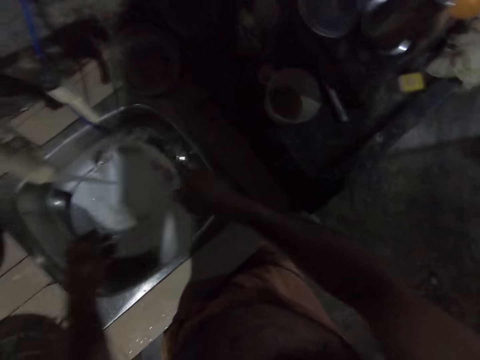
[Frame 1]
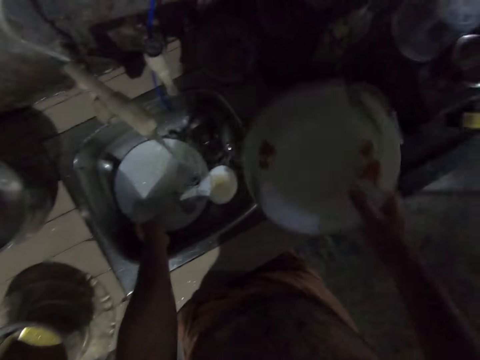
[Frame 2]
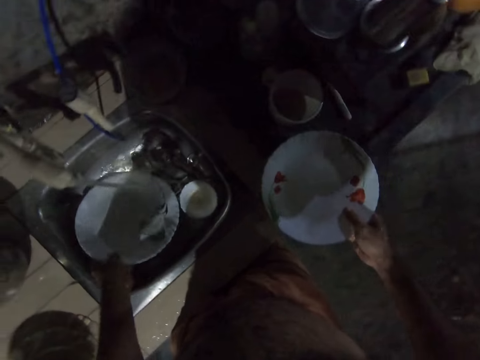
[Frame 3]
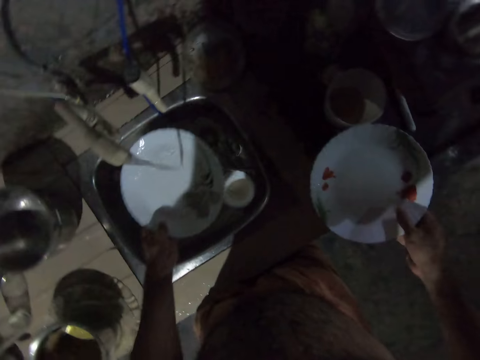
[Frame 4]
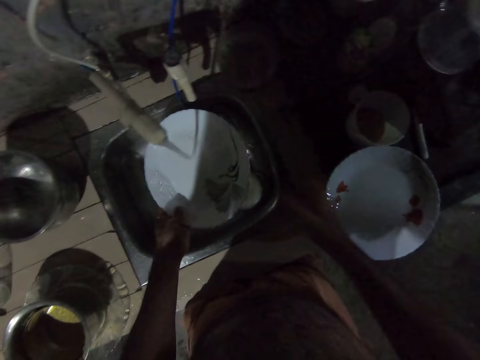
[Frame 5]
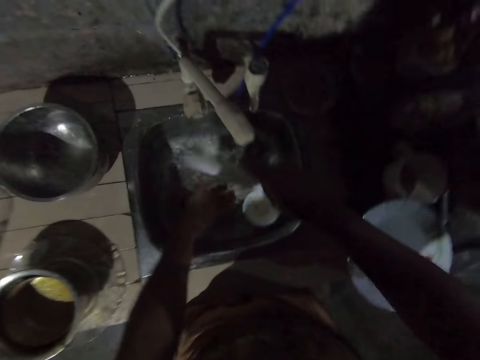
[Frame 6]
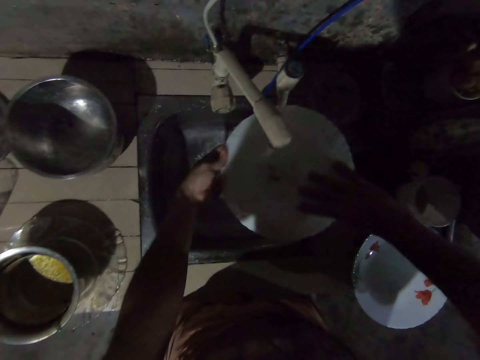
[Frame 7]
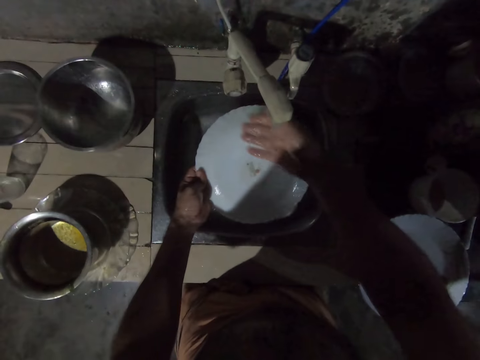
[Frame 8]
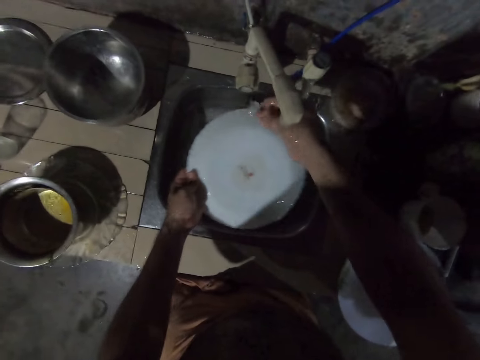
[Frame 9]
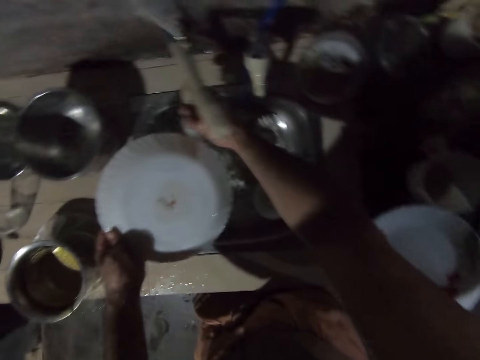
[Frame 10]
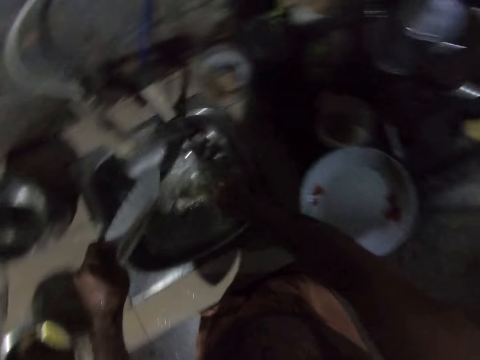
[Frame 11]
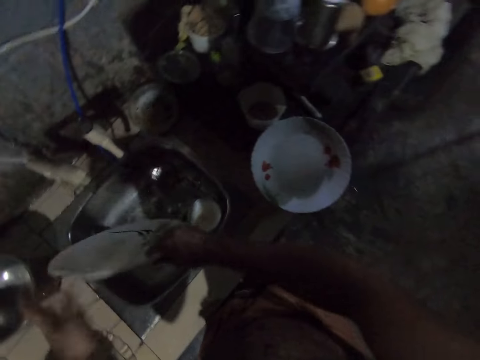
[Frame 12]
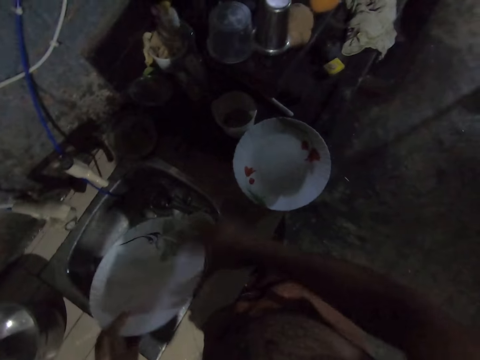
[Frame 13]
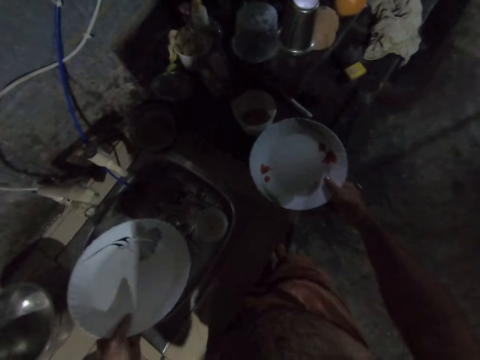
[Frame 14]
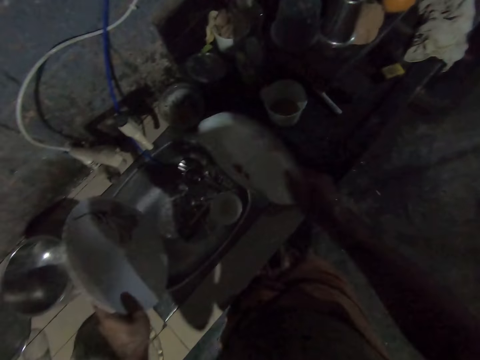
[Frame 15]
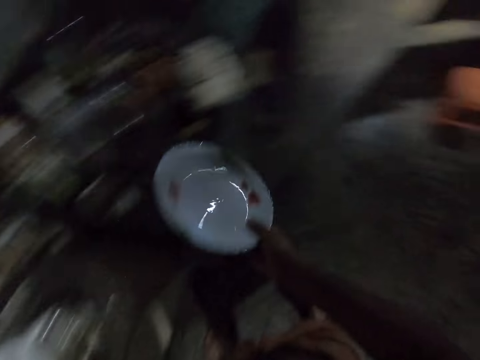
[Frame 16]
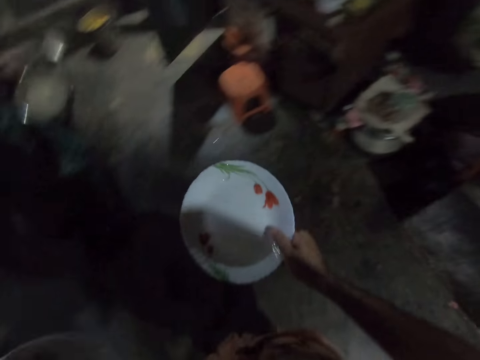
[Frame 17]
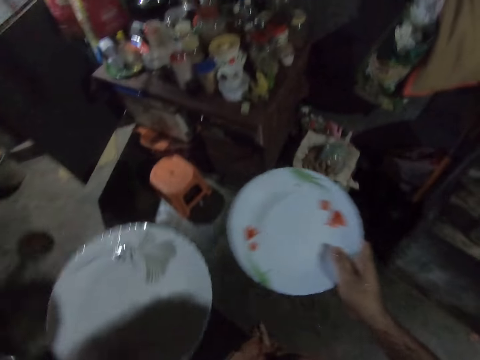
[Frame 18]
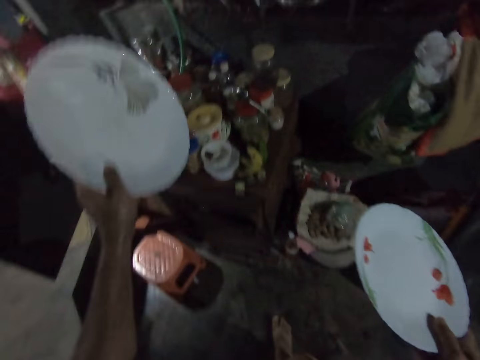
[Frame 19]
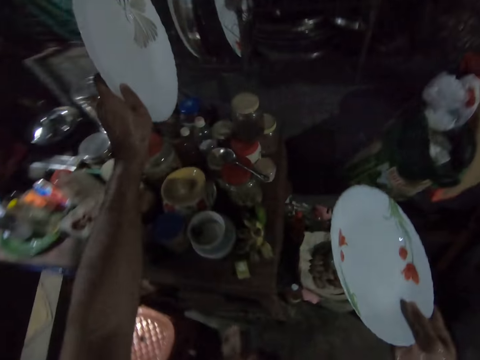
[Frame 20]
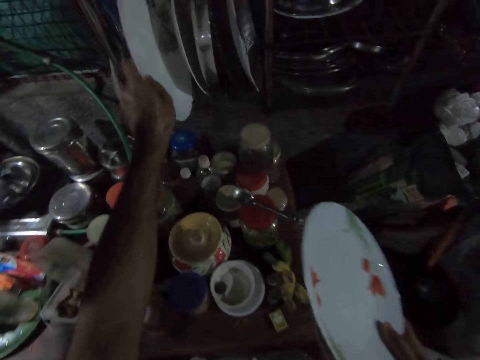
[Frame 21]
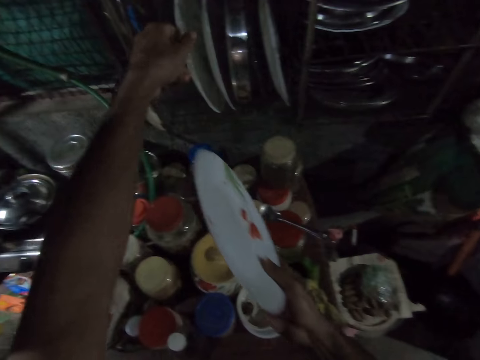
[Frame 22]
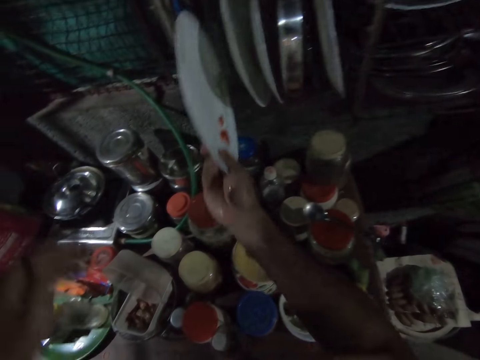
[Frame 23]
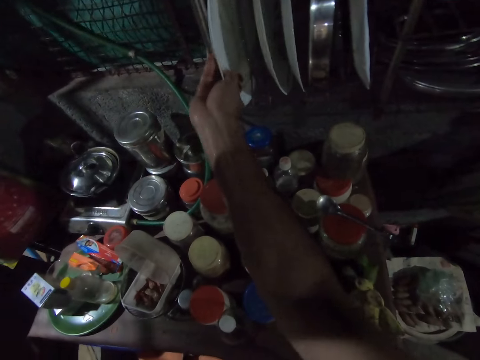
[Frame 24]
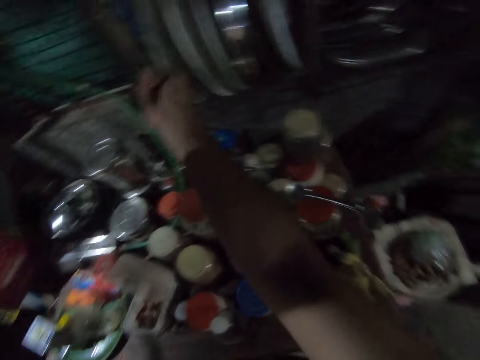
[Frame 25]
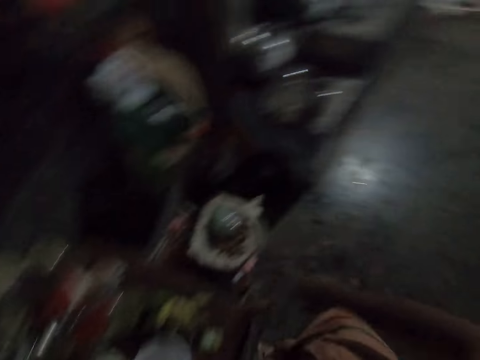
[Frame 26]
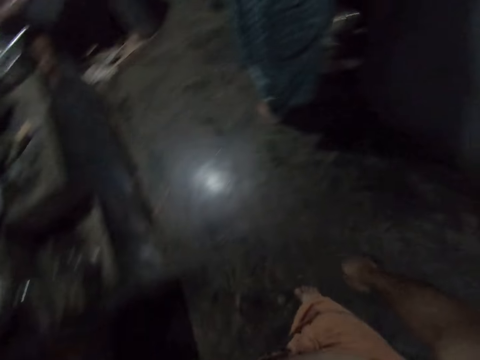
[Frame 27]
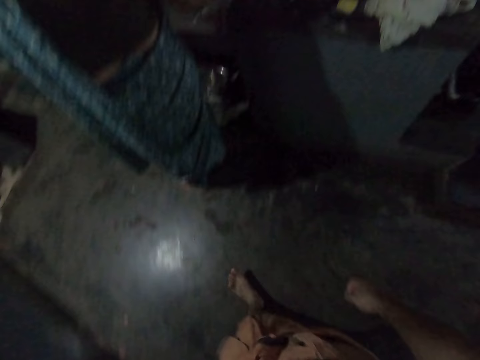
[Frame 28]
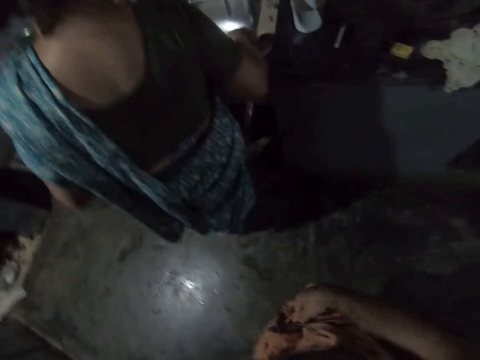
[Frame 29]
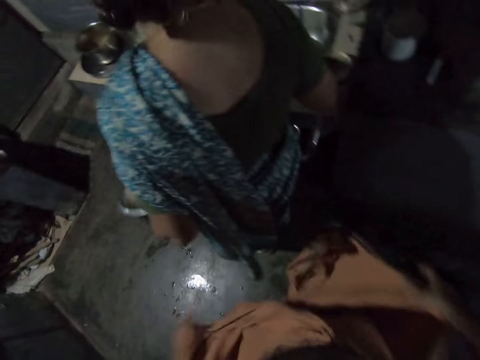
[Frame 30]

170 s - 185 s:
The camera wearer holds the plate with the right hand. They pick up the plate with the left hand. They put the plate beside the sink. They wash the plate. They close the tap. They hold the plate with the left hand. They pick up the plate with the right hand. They hold the plates. They walk in the kitchen. They put the plate on the shelf with the left hand. They put the plate on the shelf with the right hand. They walk in the kitchen.

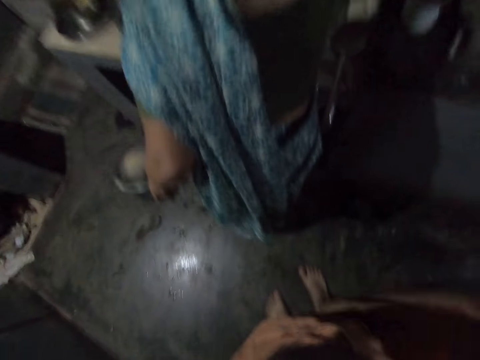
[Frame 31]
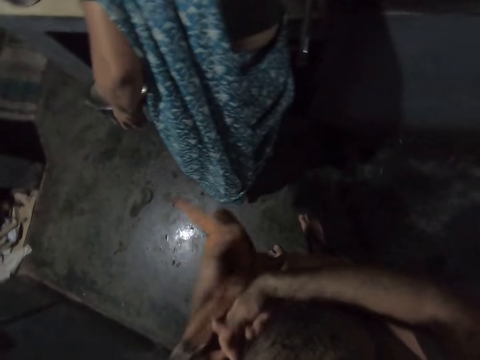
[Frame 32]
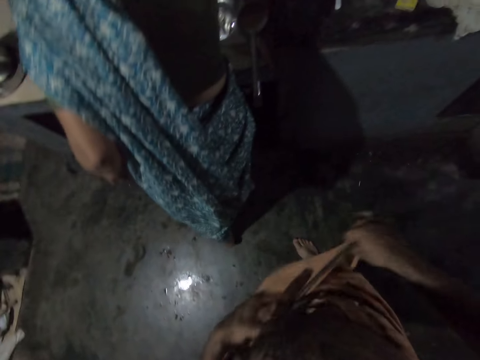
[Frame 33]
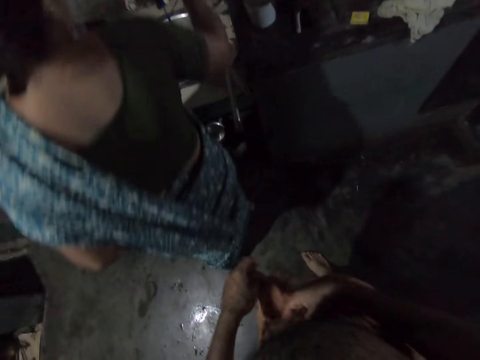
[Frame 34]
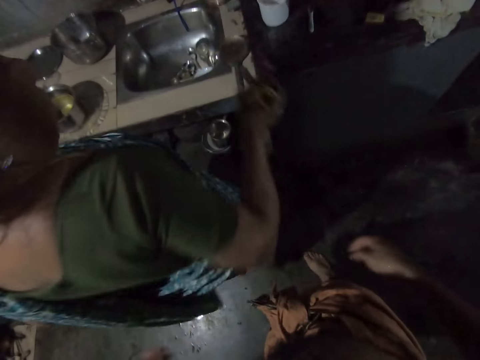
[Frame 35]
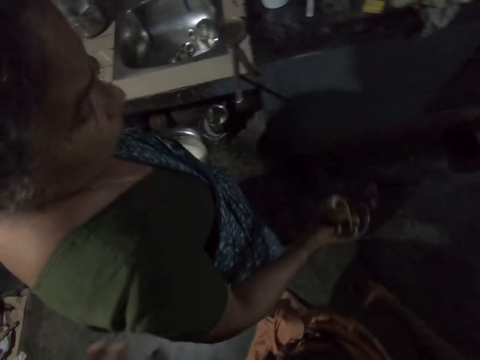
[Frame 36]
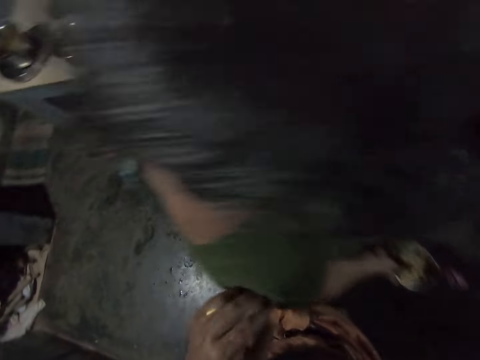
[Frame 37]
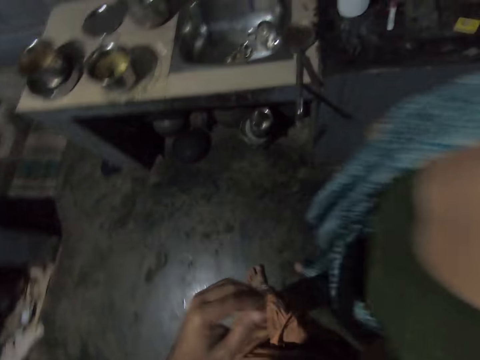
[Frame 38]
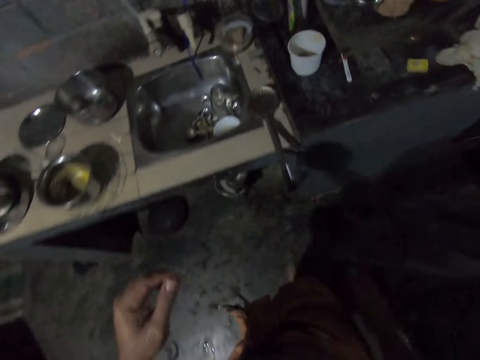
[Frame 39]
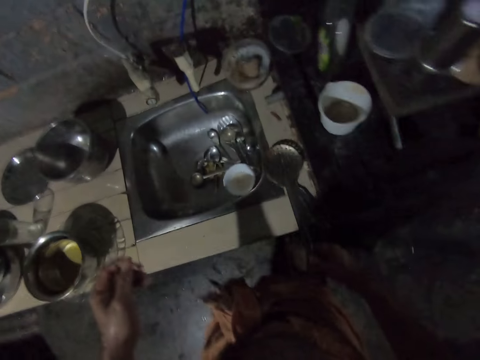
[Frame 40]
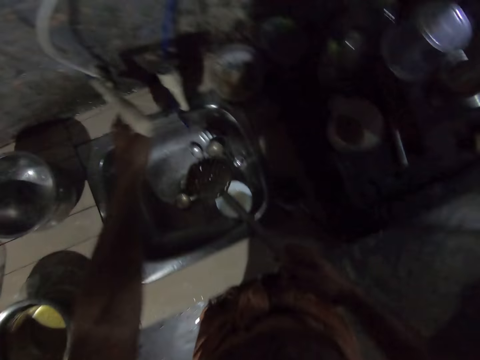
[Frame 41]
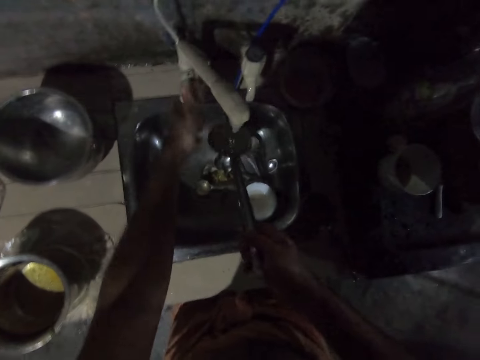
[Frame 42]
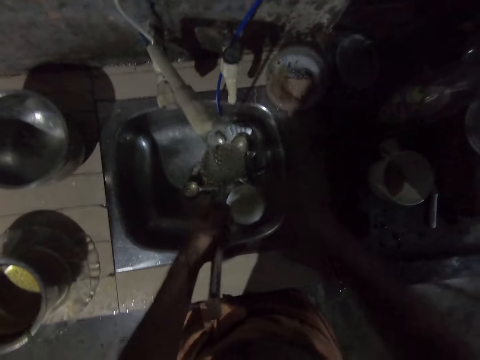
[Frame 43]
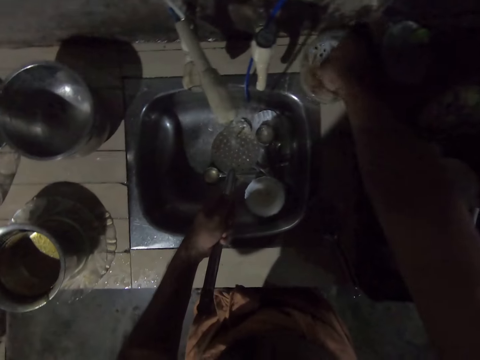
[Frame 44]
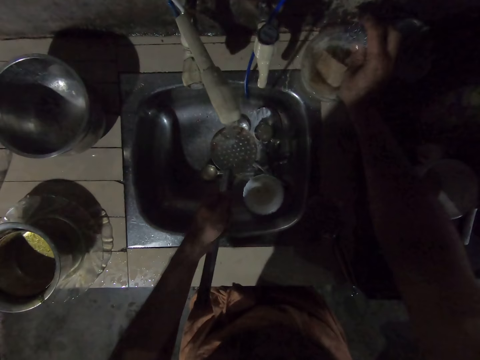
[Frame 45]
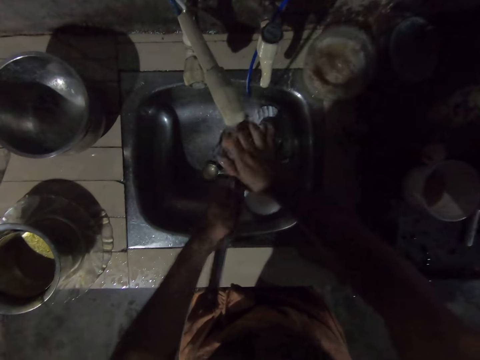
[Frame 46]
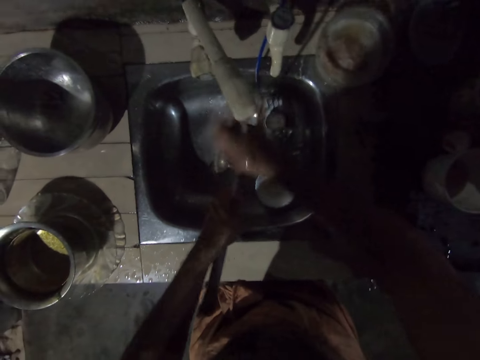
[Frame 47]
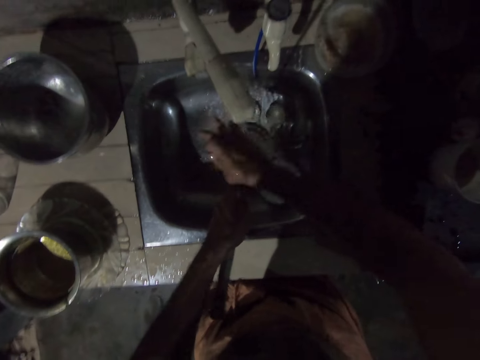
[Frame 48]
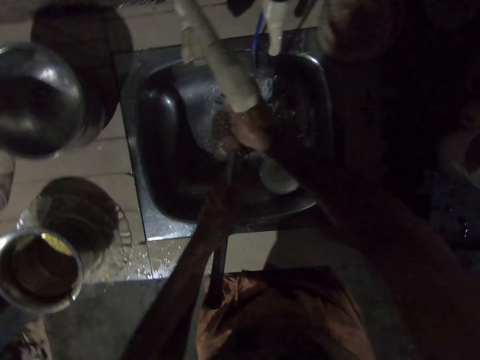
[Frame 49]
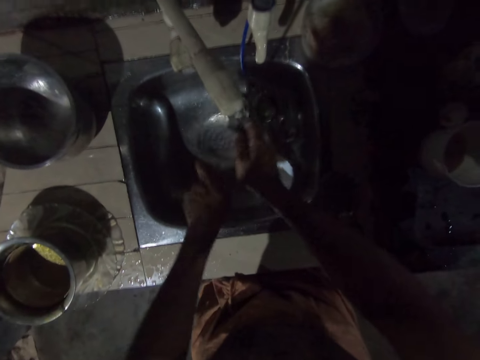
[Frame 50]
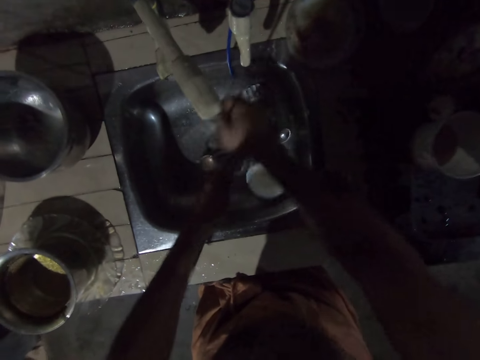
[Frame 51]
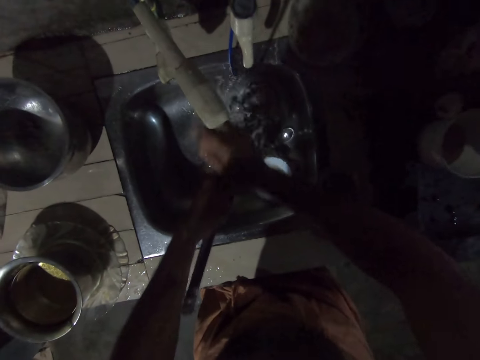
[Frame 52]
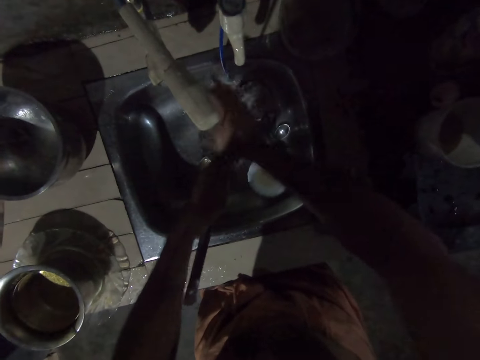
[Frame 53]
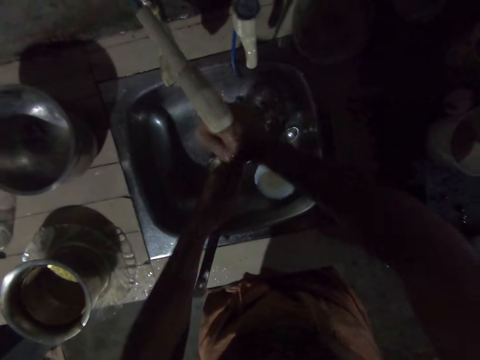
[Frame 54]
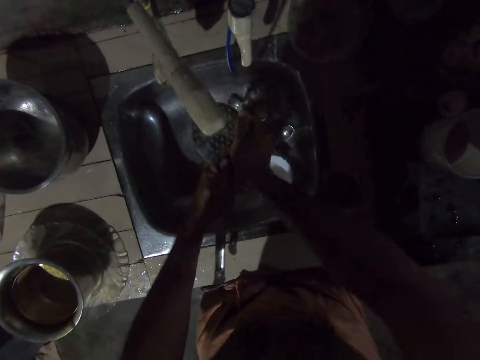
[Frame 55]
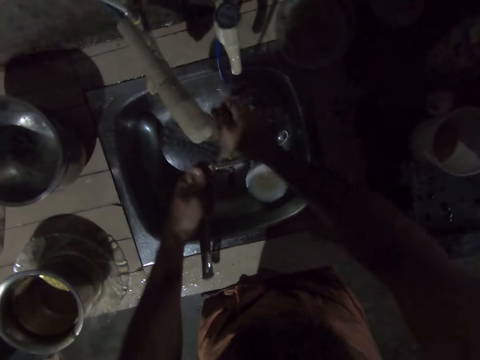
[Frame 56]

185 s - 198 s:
The camera wearer ties the lasso. A woman talks to the camera wearer. The woman walks in the kitchen. The camera wearer walks in the kitchen. They pick up a serving spoon or frying spoon. They open the tap. They clean the serving spoon. They hold the frying spoon with the left hand. They pick up the sponge. They wash the frying spoon with the sponge.
